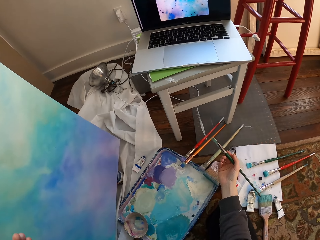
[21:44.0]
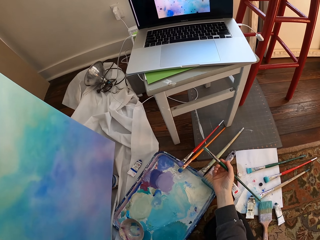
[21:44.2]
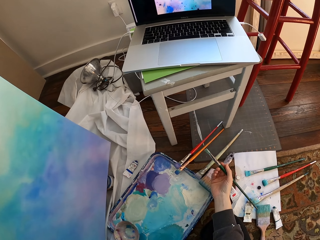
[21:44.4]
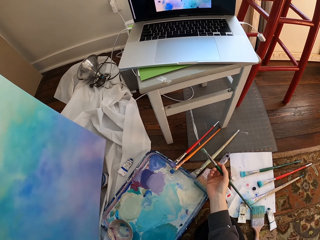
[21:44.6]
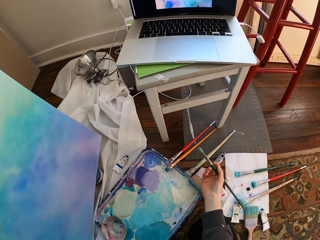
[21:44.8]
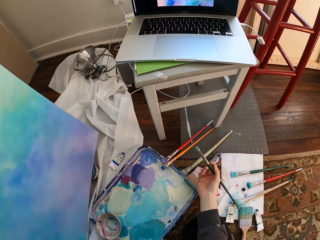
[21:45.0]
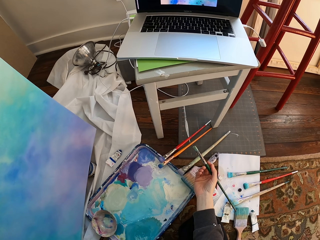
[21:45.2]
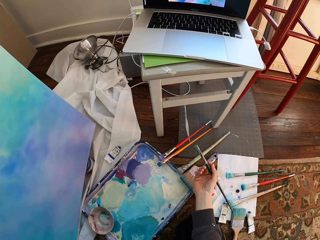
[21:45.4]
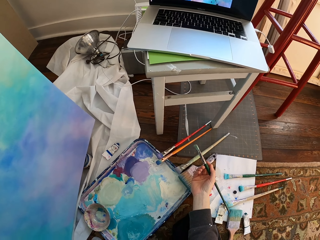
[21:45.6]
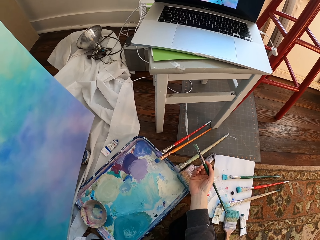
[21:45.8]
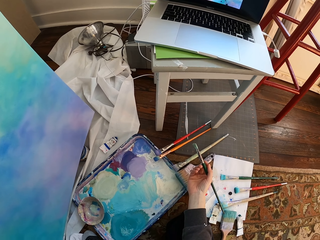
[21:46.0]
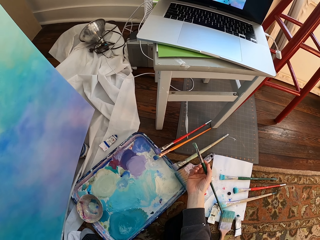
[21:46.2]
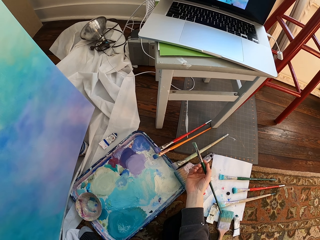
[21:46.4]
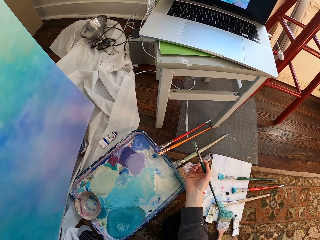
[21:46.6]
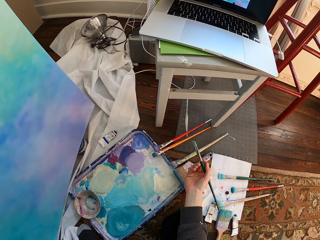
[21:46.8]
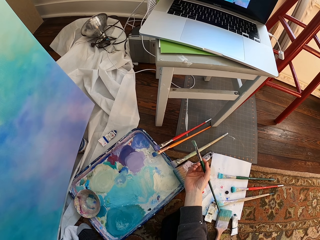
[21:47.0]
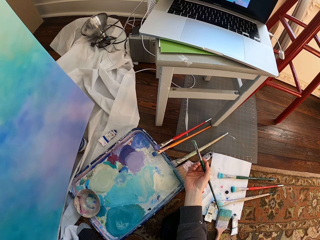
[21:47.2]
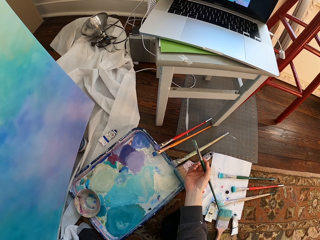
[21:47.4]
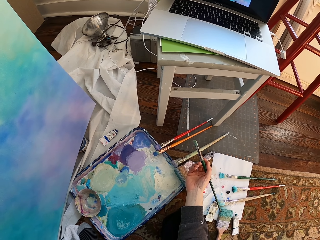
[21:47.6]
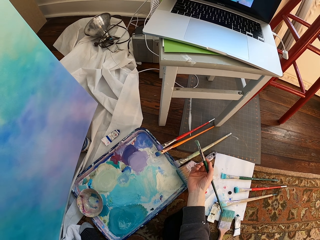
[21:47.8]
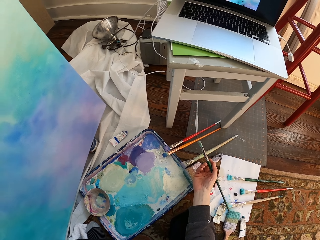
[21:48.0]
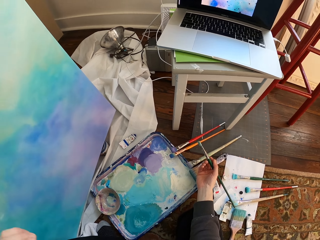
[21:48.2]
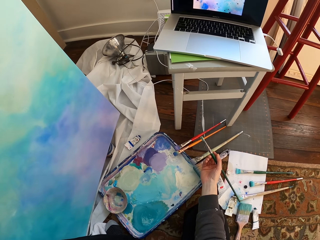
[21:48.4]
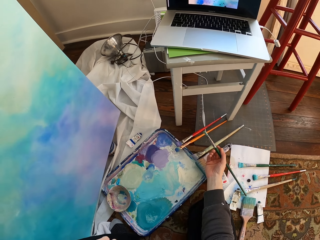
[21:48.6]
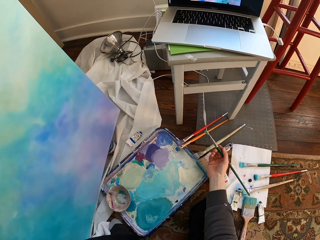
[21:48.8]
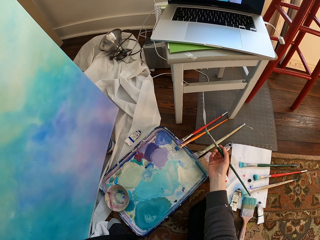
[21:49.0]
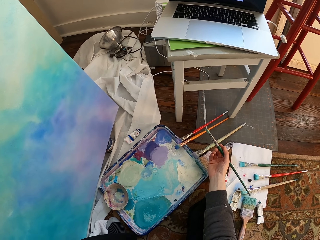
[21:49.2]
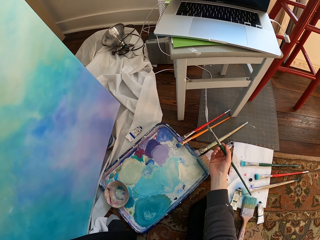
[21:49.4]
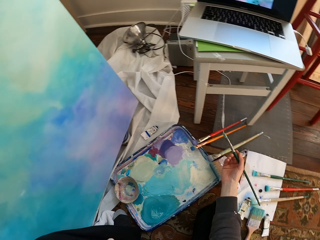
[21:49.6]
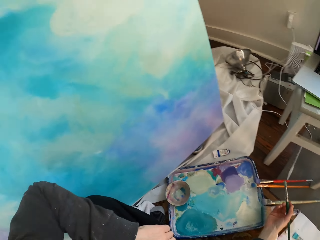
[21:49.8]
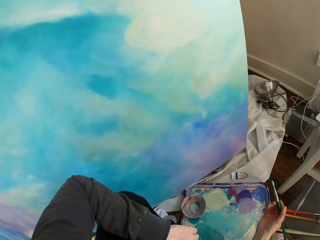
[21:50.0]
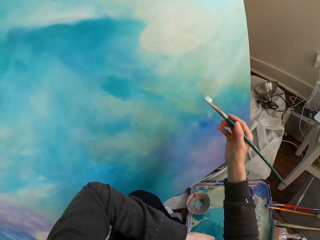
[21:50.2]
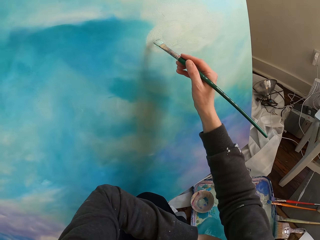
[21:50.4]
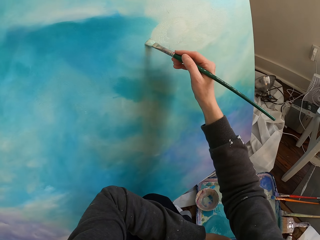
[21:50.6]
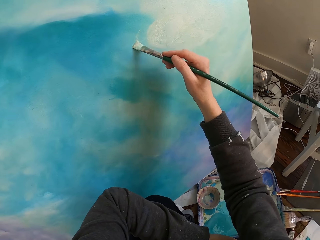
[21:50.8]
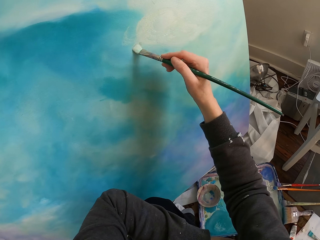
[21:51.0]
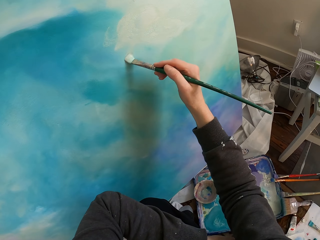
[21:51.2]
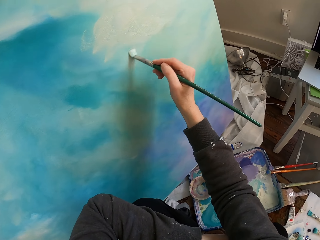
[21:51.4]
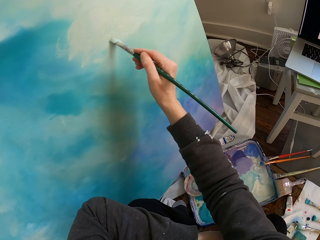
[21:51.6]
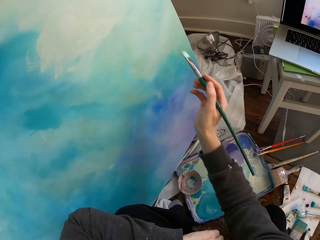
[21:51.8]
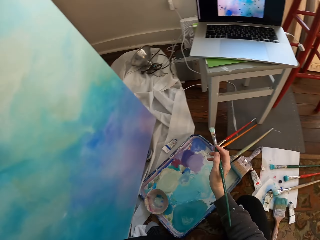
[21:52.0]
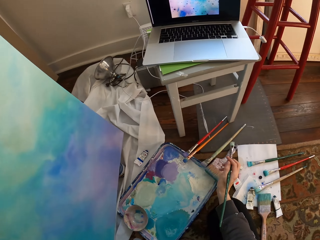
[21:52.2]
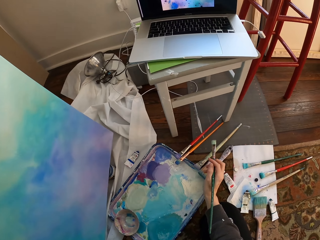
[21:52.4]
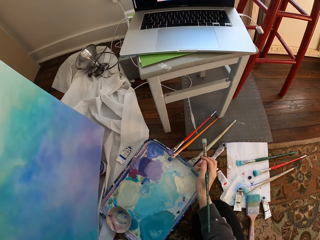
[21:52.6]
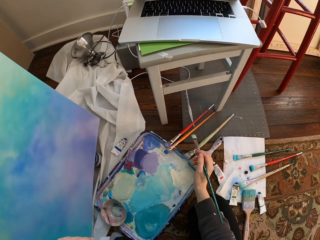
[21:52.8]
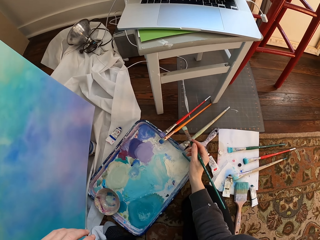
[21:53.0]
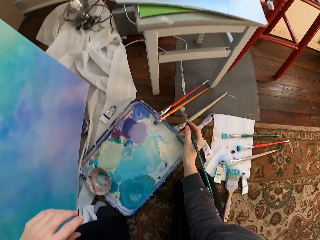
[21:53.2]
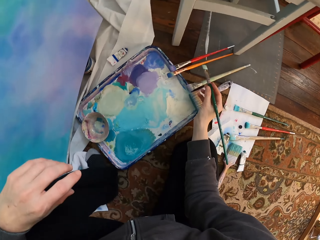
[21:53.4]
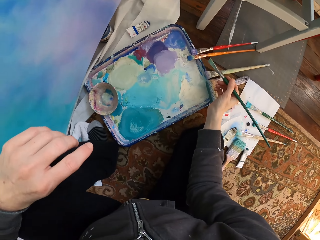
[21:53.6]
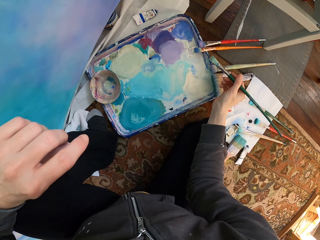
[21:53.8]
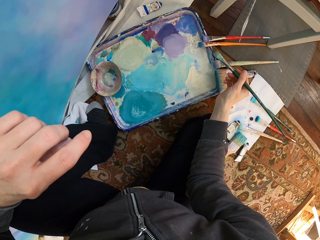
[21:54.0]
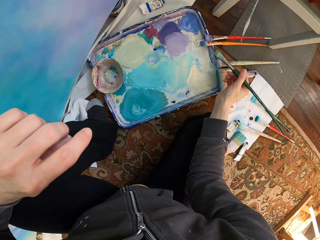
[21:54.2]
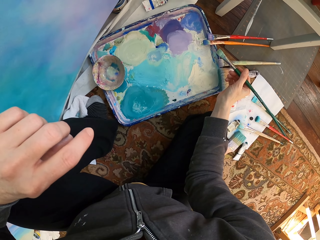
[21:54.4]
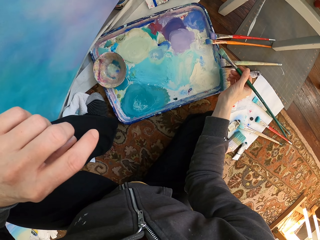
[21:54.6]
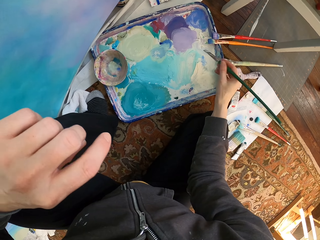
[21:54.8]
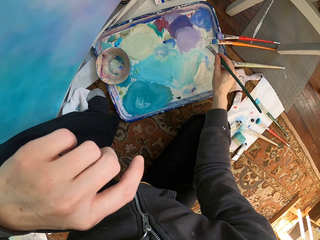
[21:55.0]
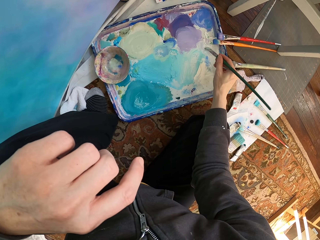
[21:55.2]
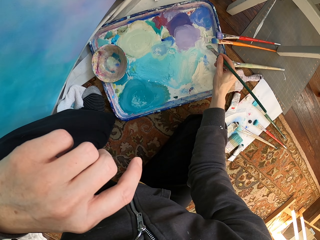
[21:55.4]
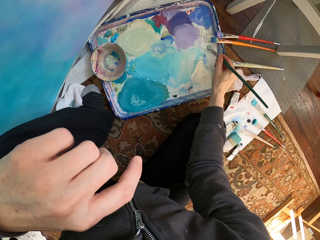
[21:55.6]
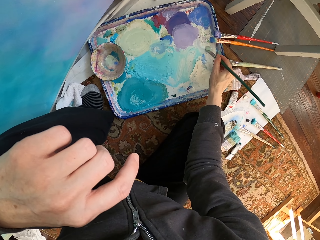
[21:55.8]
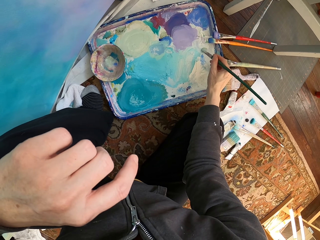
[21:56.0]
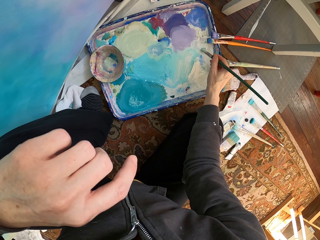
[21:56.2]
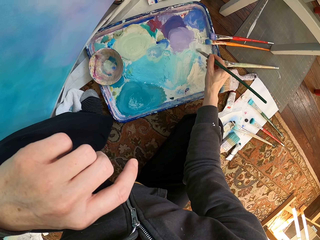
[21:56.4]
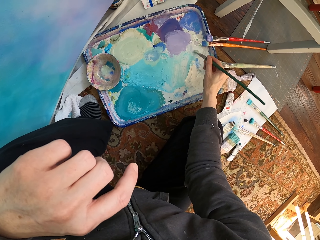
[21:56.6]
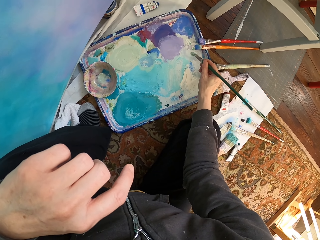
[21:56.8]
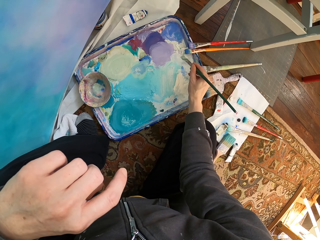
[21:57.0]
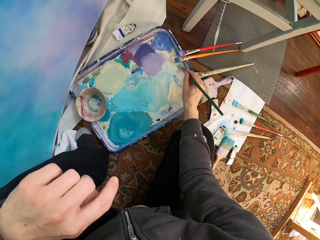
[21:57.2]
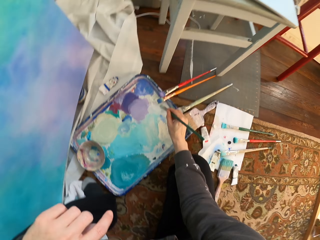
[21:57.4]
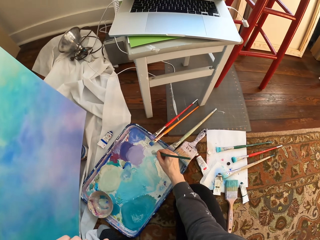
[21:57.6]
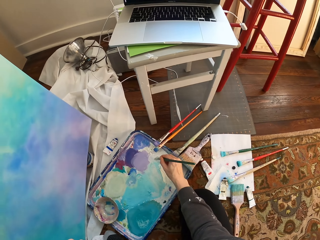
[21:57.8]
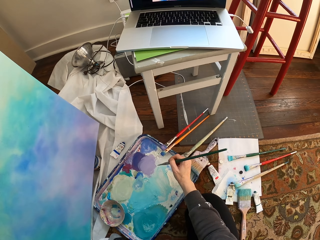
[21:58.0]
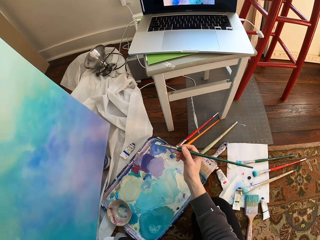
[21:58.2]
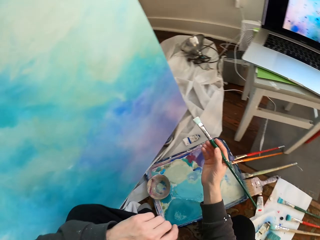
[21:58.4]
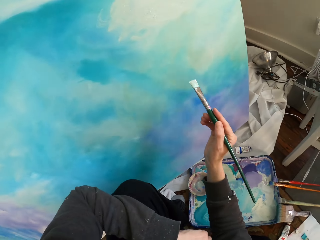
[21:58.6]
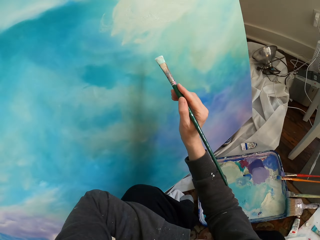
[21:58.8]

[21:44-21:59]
The camera wearer looks at a laptop. They paint. They pick paint with a brush.

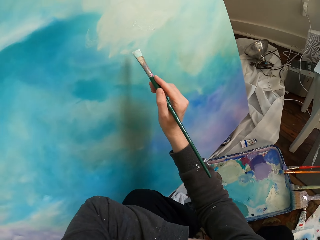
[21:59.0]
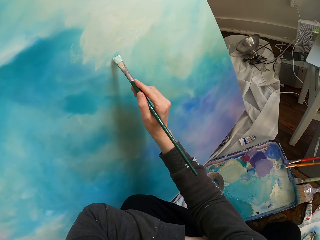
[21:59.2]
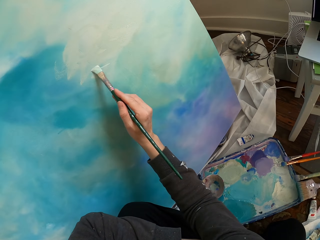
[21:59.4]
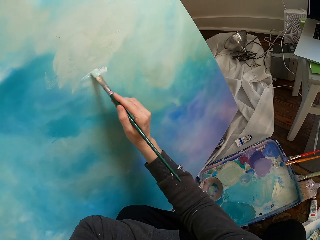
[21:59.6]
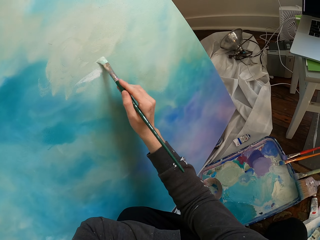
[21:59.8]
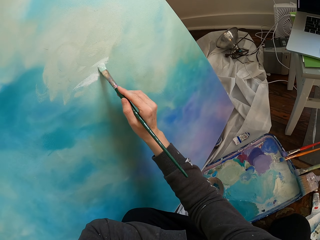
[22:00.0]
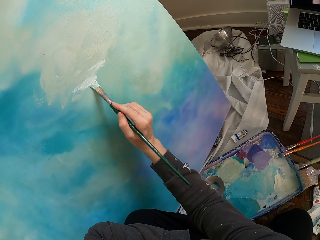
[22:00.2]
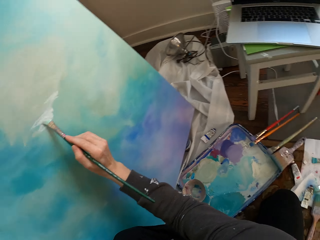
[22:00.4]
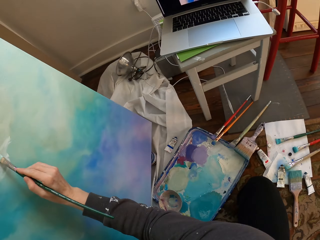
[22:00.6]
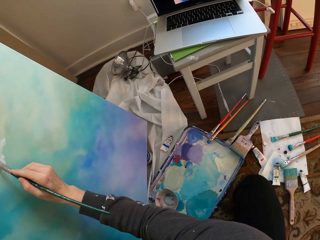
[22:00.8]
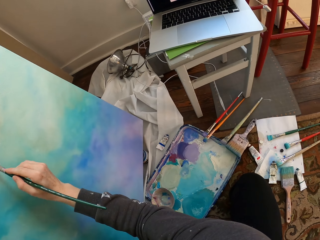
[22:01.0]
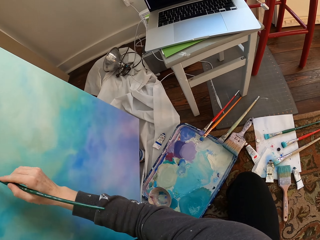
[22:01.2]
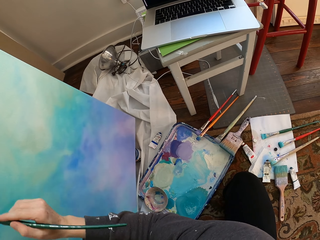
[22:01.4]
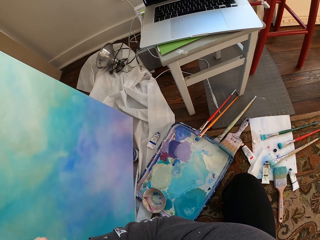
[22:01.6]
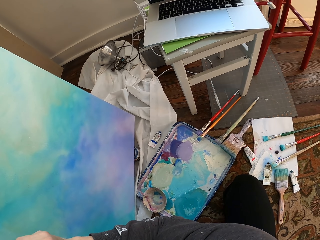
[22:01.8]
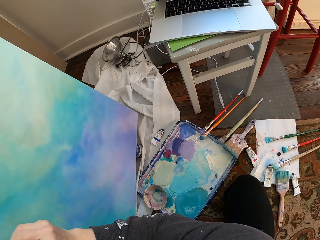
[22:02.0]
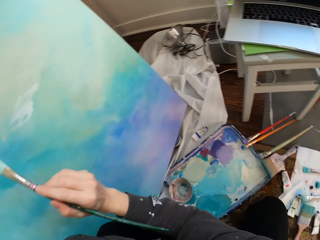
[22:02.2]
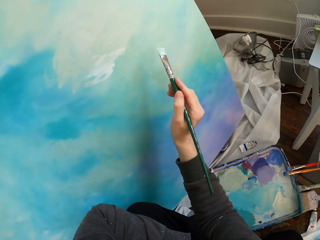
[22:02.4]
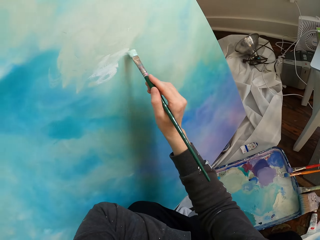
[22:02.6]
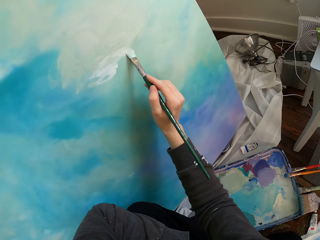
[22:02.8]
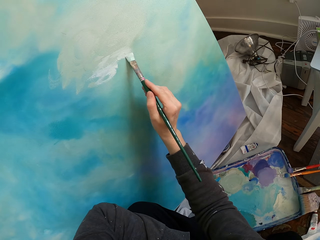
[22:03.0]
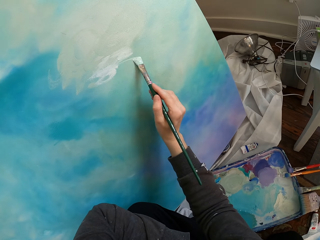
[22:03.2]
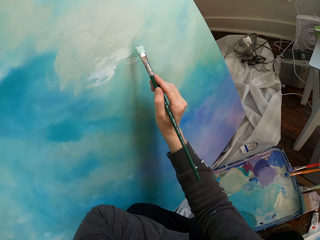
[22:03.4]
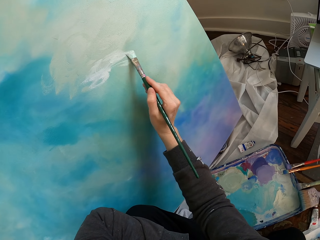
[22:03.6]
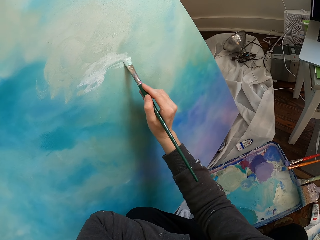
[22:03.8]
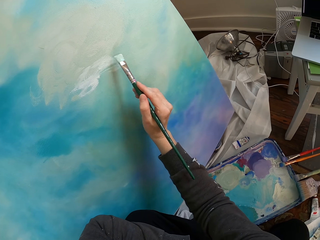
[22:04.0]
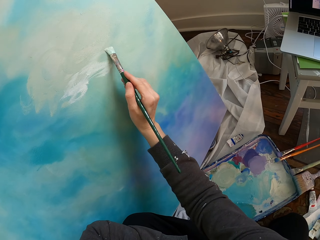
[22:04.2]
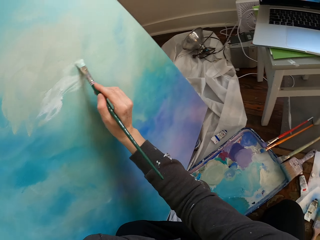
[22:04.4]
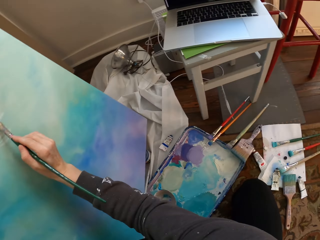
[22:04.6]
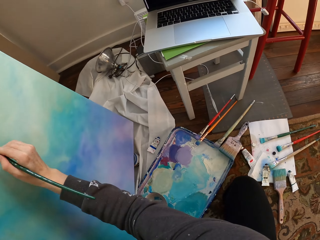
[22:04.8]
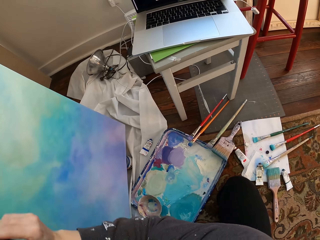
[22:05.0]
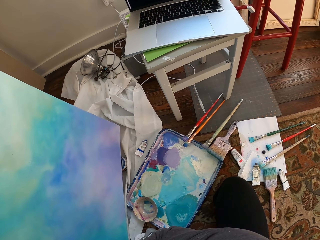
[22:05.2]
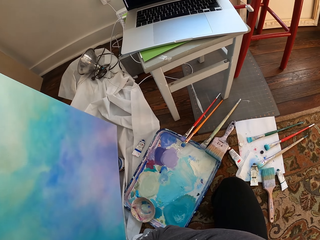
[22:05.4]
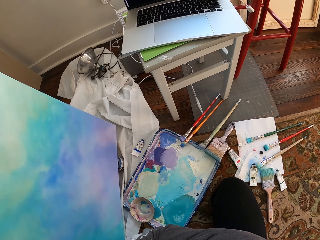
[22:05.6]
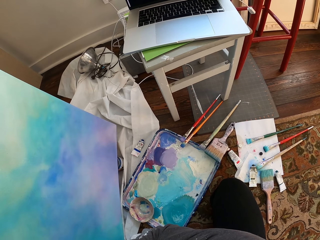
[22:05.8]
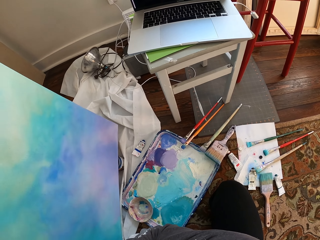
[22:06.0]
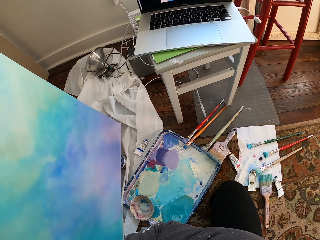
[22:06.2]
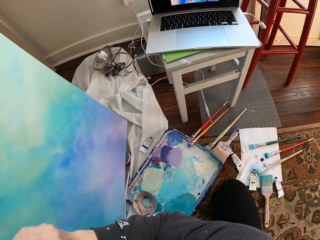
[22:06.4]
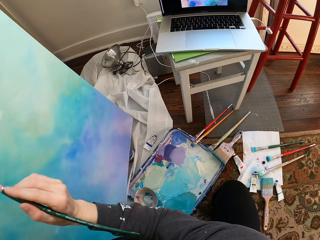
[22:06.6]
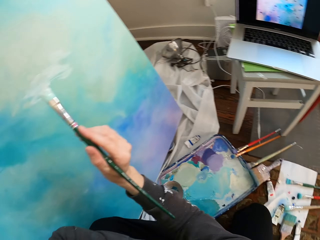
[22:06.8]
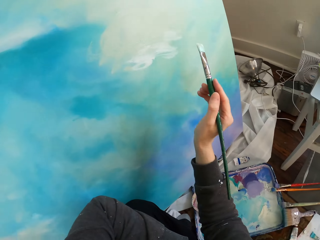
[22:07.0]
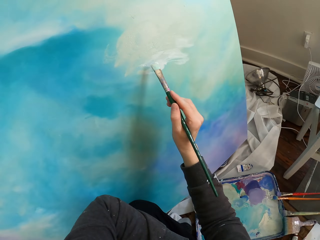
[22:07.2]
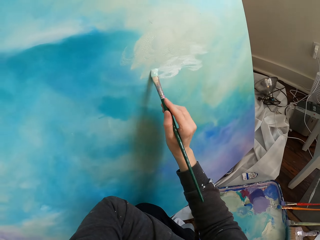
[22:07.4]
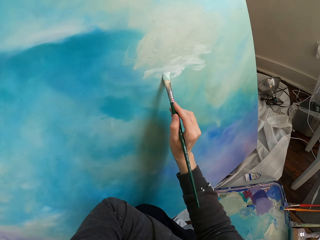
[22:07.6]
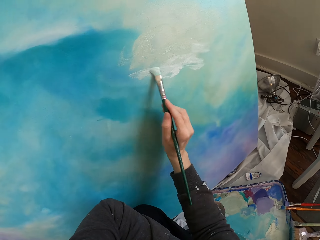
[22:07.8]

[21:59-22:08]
The camera wearer paints. They look at a painting.
